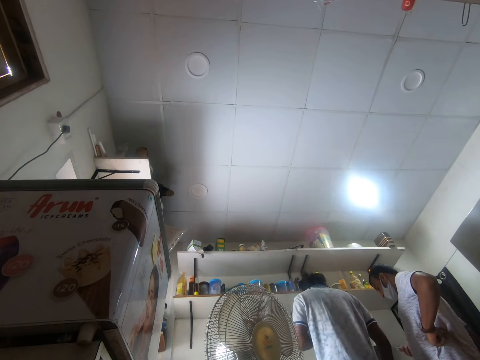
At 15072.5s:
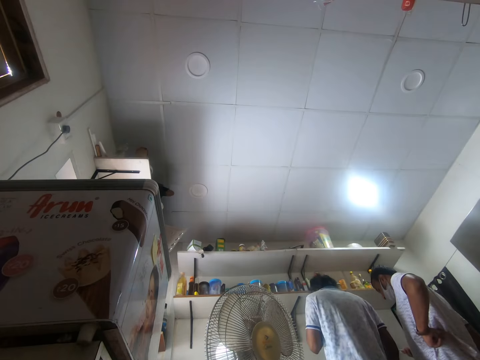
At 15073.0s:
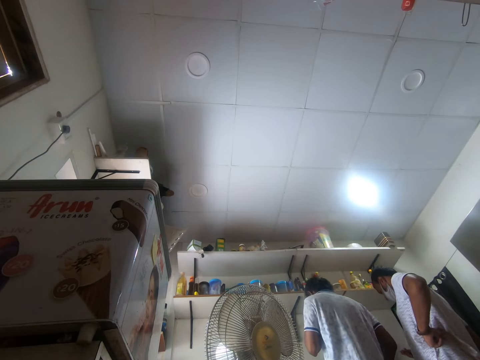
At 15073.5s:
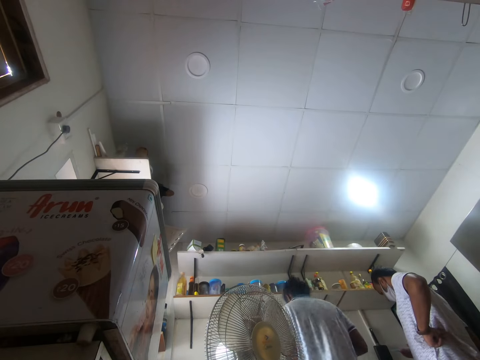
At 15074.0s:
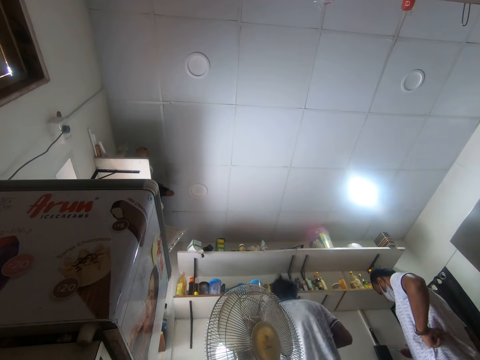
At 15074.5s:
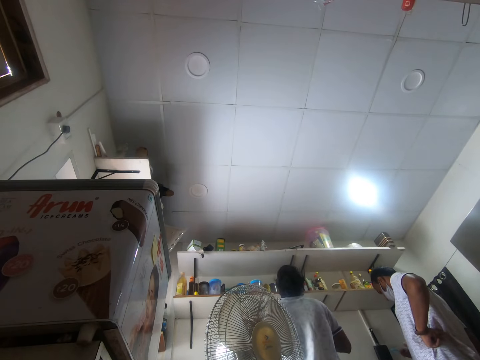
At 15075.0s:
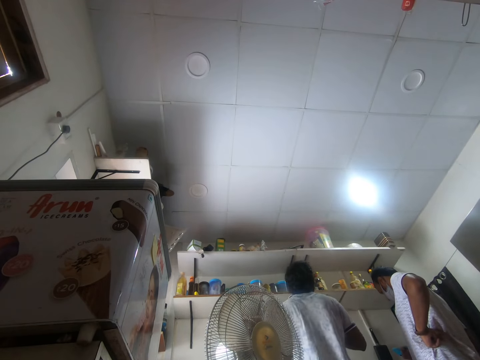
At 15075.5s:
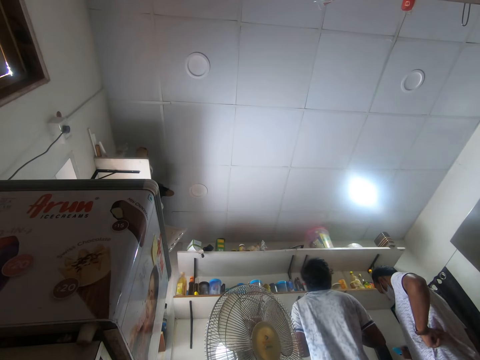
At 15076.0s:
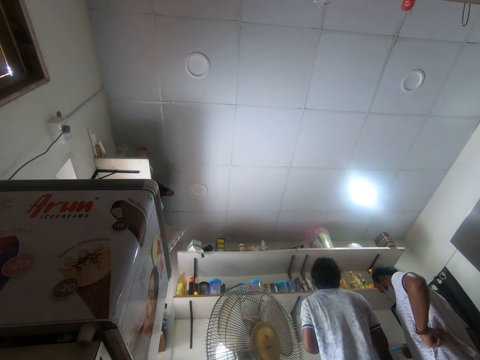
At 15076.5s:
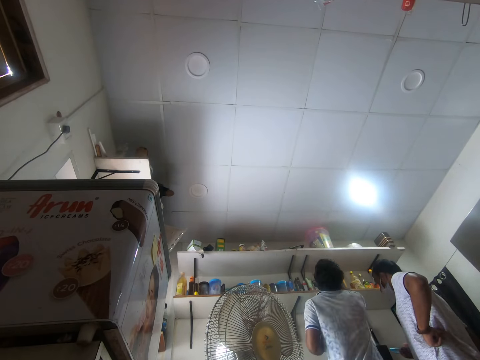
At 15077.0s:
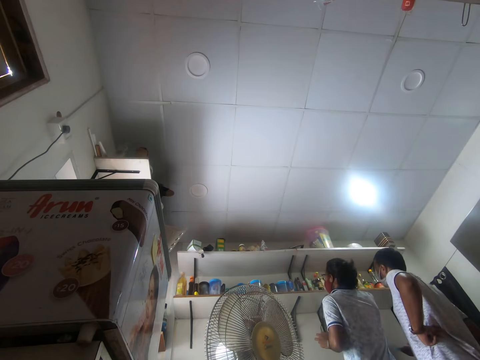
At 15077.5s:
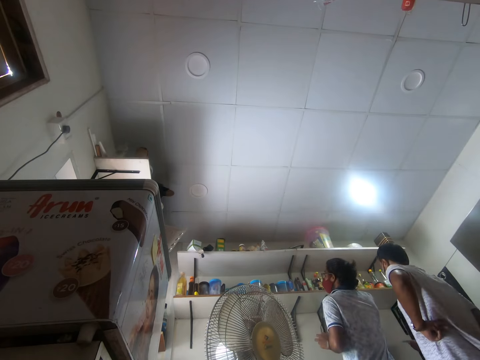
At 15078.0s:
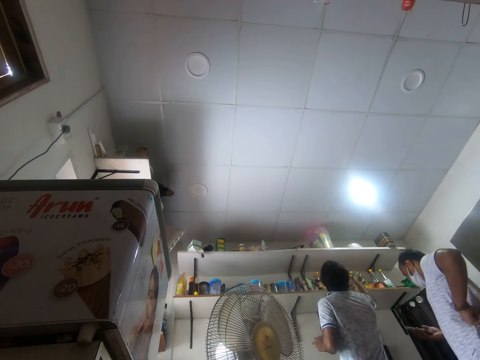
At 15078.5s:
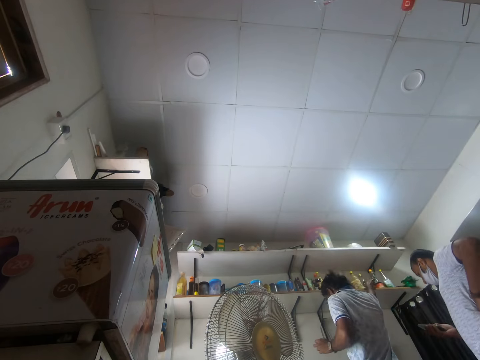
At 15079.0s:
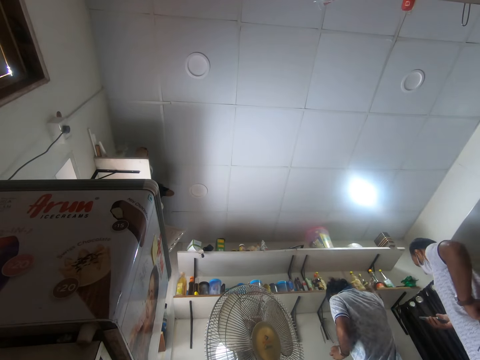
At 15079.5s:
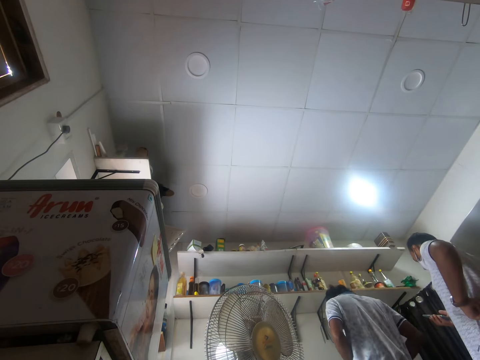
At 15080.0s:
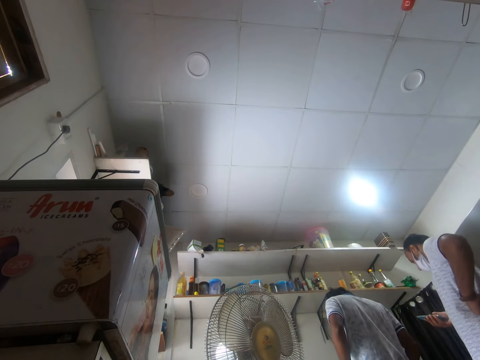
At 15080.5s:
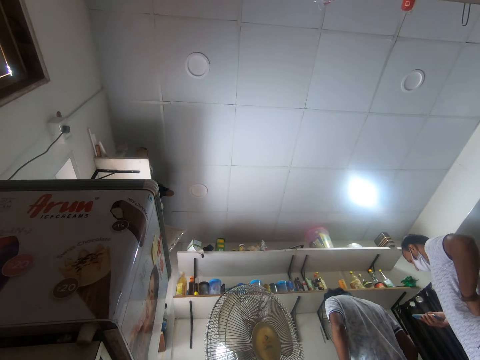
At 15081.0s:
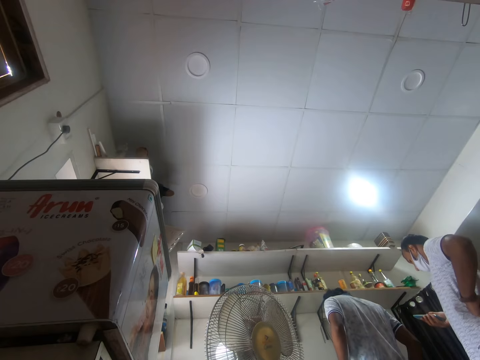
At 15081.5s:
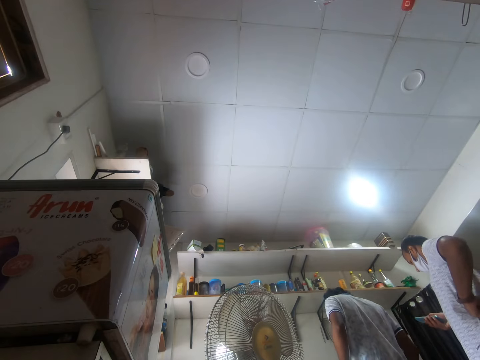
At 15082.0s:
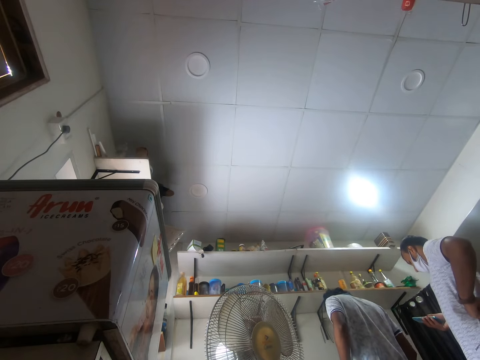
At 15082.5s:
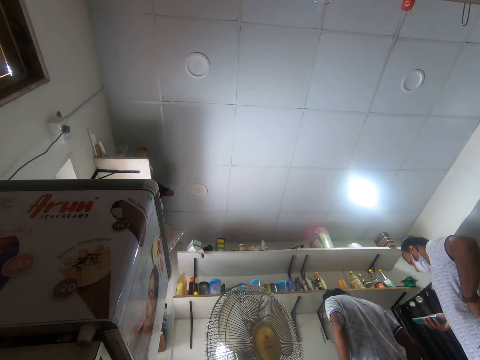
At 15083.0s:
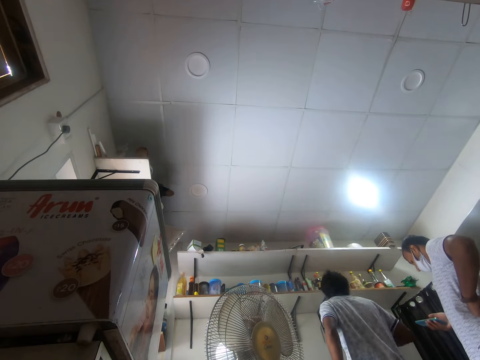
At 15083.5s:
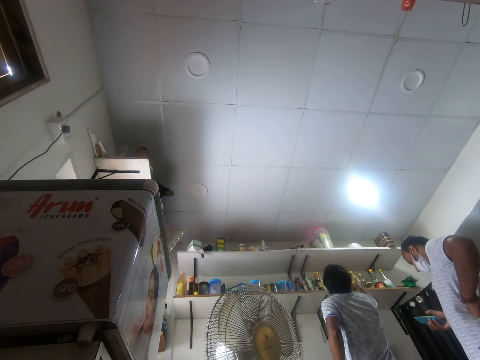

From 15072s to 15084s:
A man looks around and puts down something.

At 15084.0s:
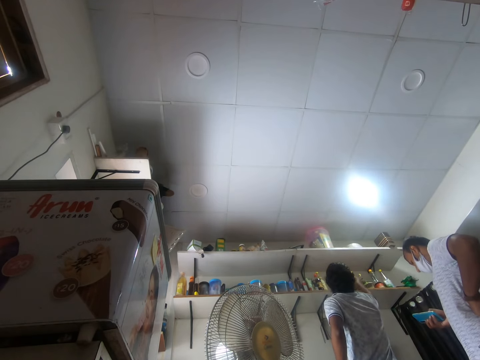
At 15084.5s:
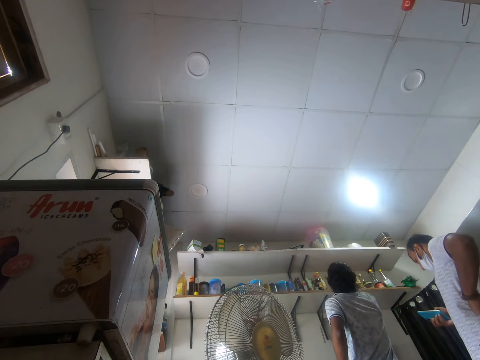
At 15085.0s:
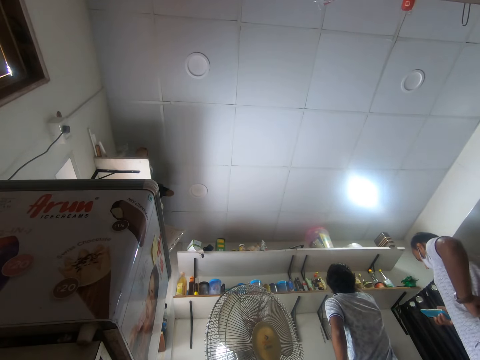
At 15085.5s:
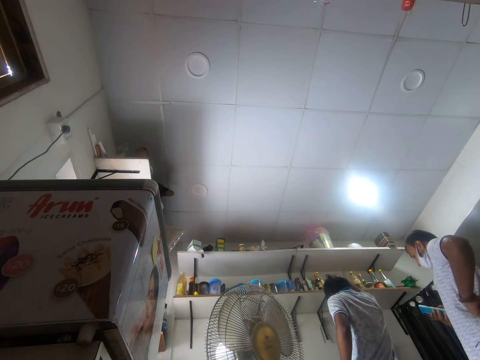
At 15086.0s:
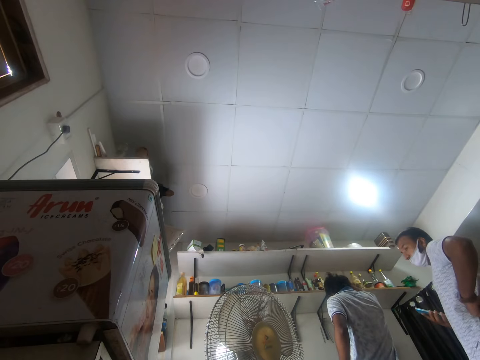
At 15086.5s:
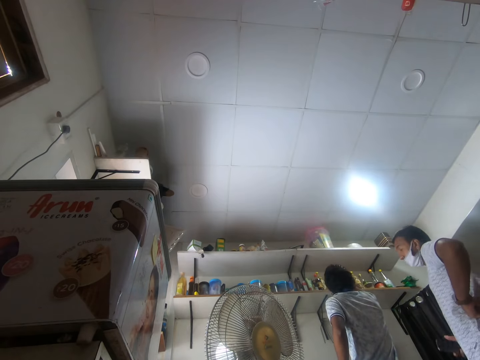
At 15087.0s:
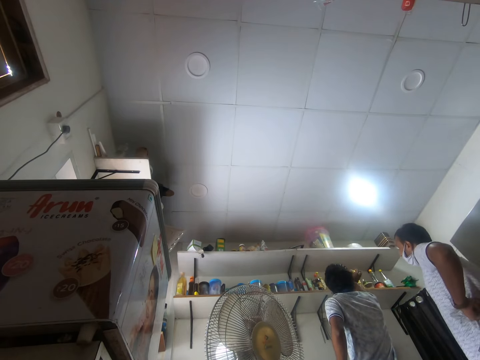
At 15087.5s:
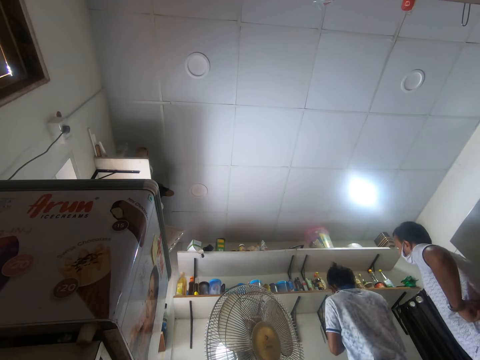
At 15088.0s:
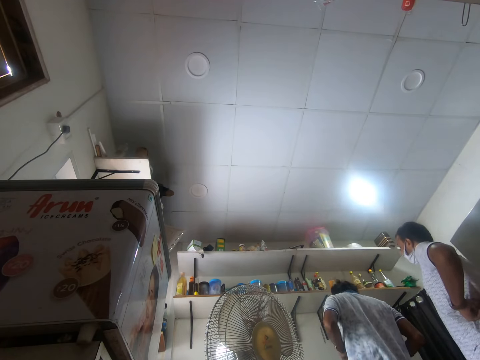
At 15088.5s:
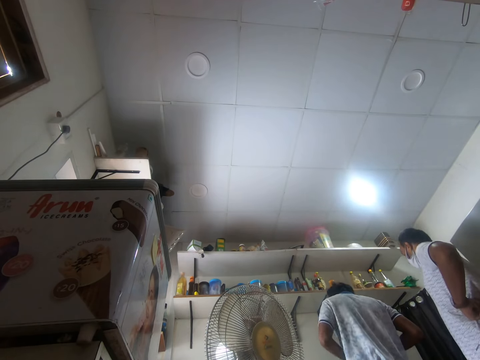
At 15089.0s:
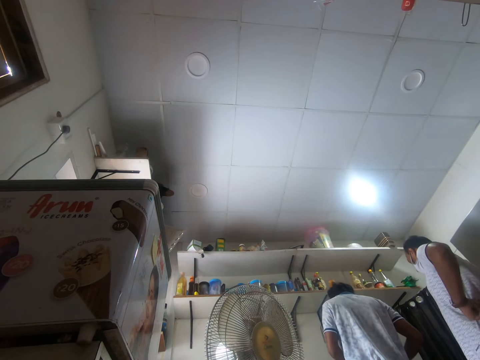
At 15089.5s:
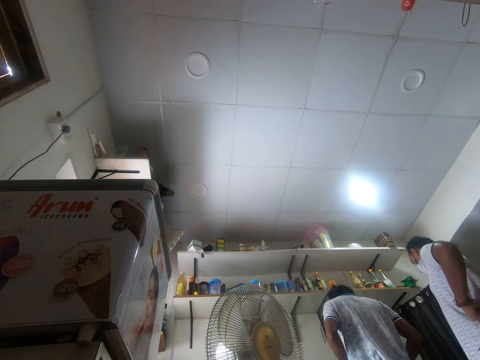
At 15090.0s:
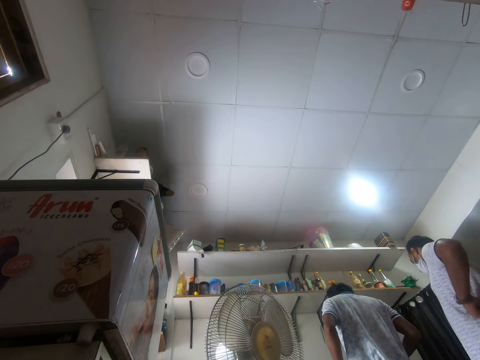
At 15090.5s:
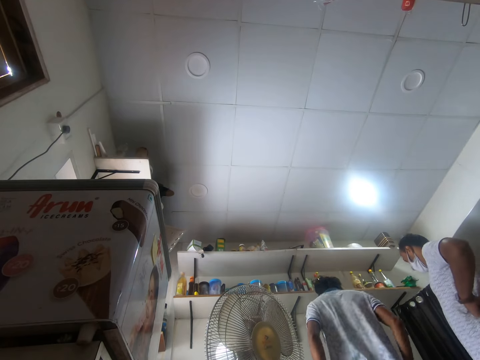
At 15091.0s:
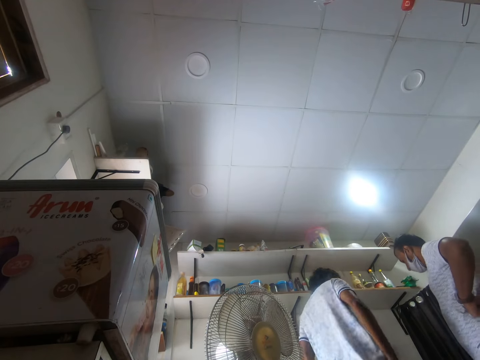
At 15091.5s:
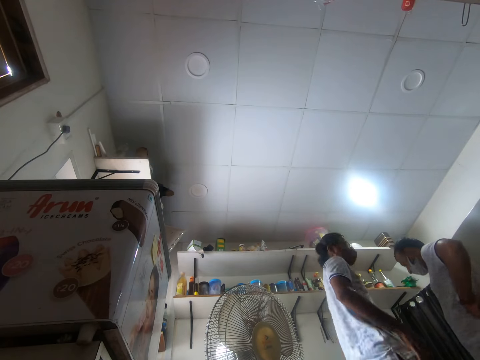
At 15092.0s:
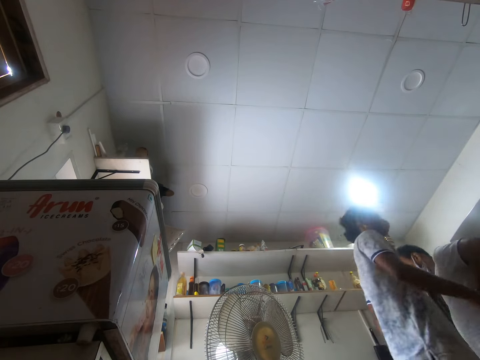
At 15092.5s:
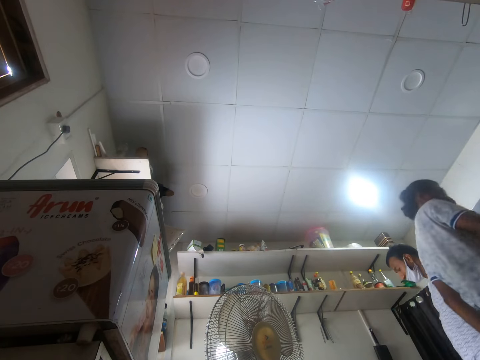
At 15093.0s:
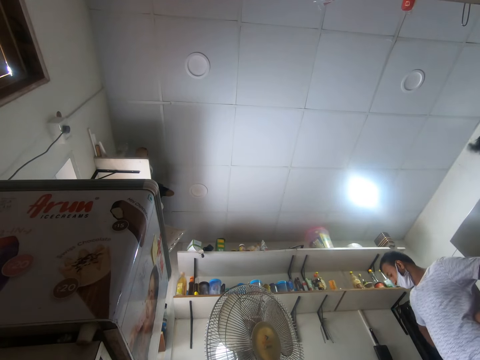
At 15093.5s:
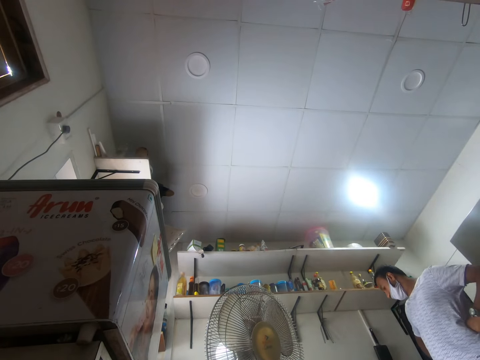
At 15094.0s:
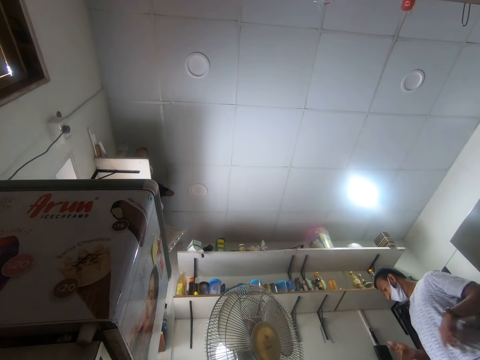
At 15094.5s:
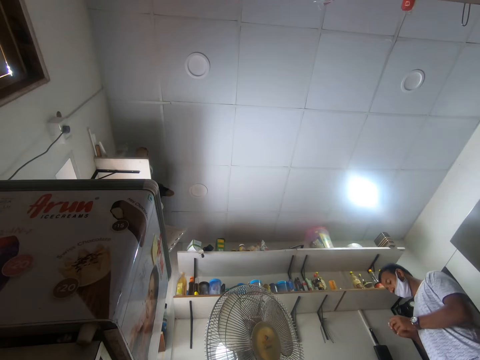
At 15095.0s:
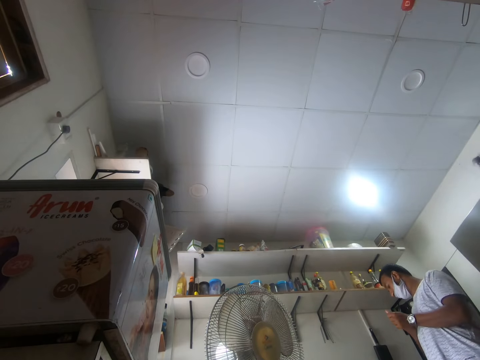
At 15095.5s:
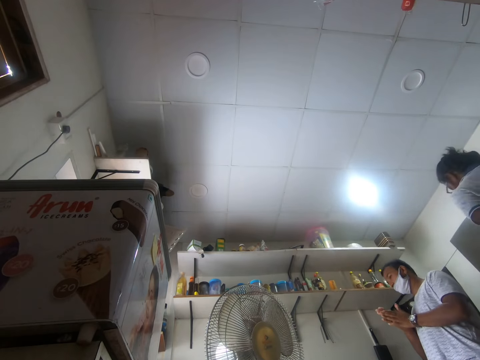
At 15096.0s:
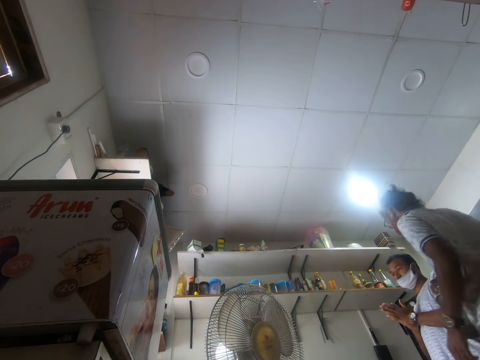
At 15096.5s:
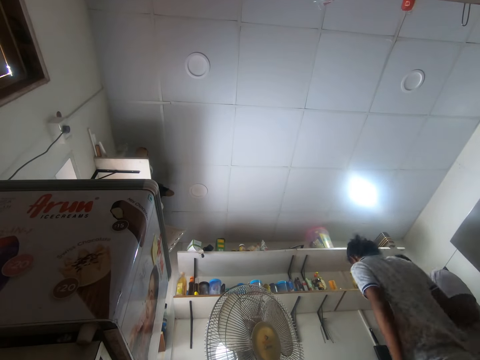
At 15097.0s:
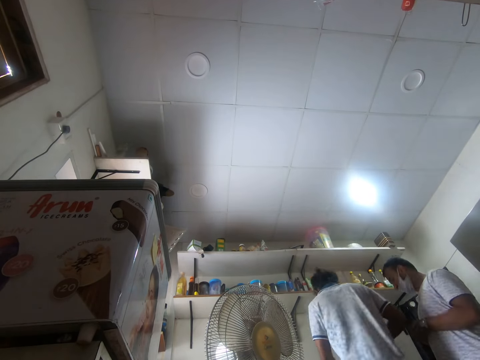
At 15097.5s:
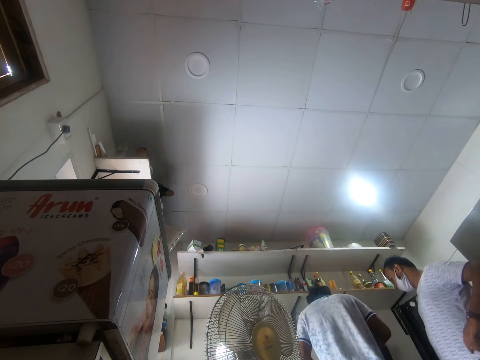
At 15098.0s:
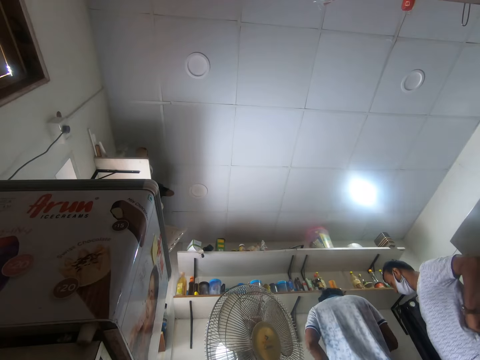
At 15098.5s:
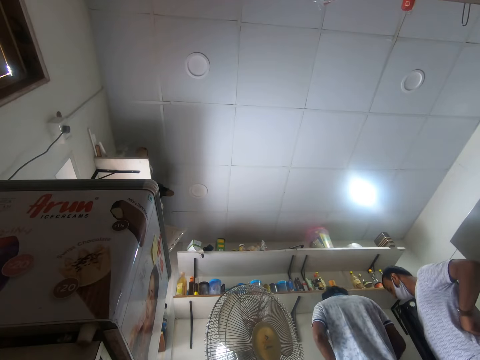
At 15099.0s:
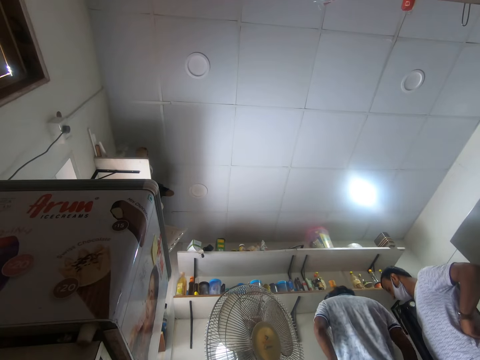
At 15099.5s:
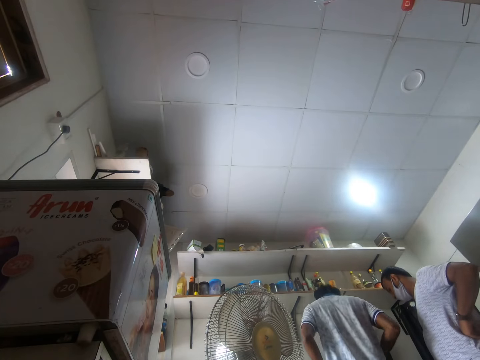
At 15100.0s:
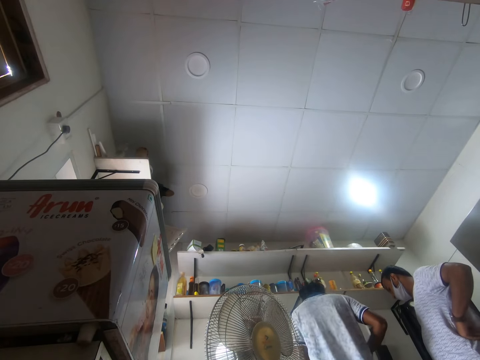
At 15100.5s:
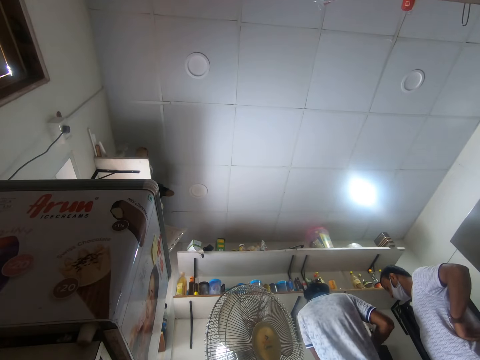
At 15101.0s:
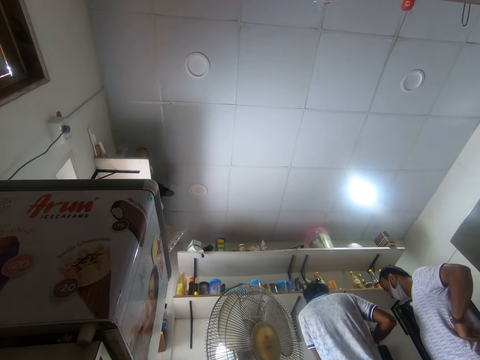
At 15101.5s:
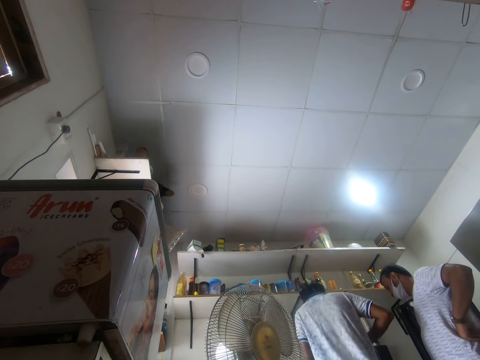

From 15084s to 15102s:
A man picks up a container from a shelf with his right hand, moves the spices and moves around. Another man rubs his hands. The first man holds her waist.
